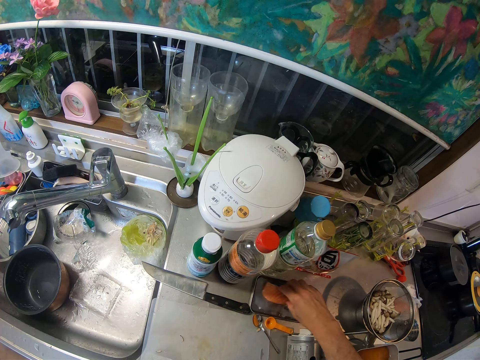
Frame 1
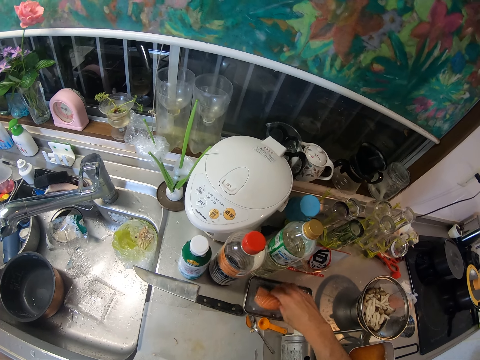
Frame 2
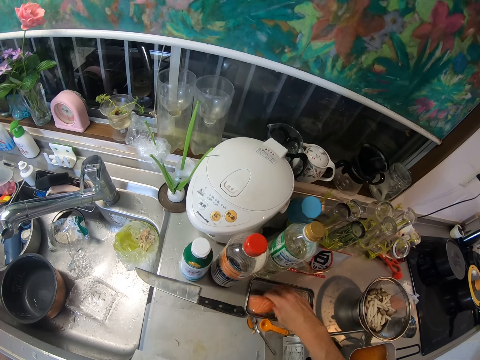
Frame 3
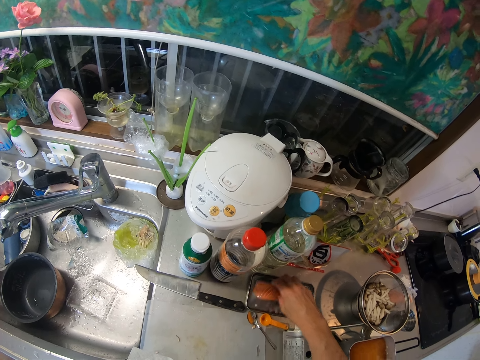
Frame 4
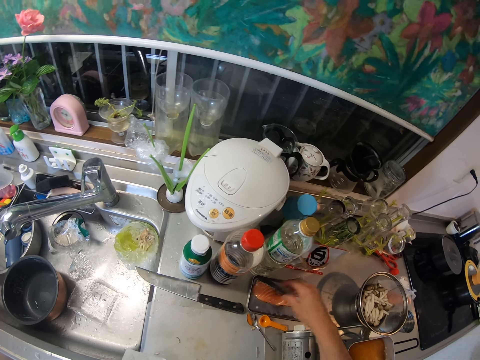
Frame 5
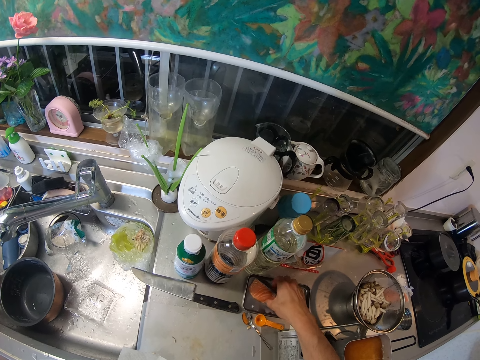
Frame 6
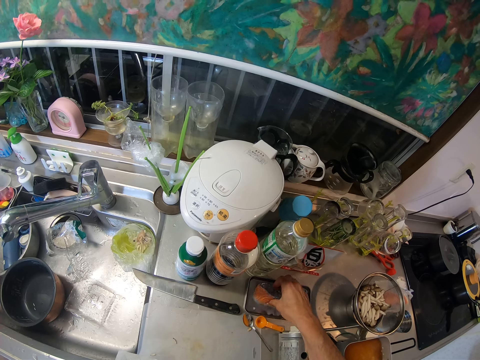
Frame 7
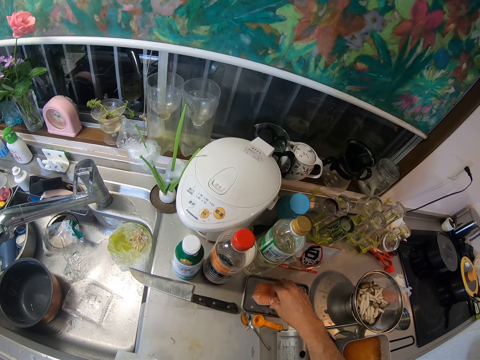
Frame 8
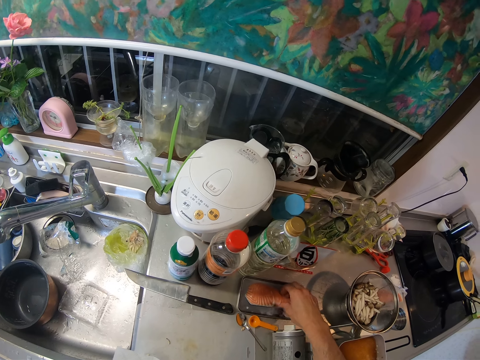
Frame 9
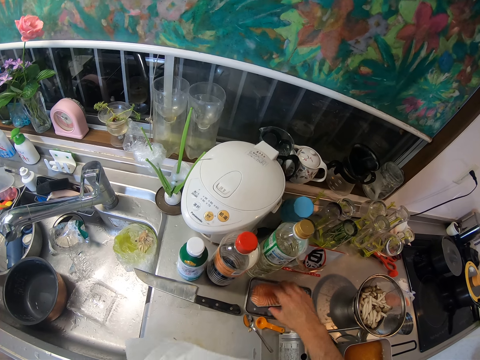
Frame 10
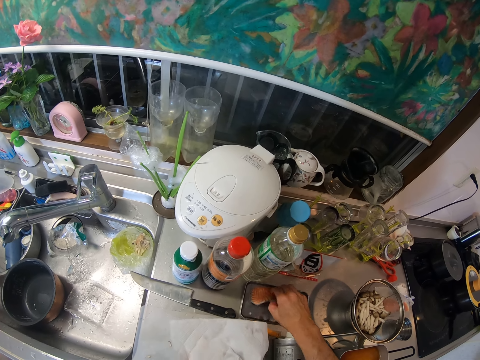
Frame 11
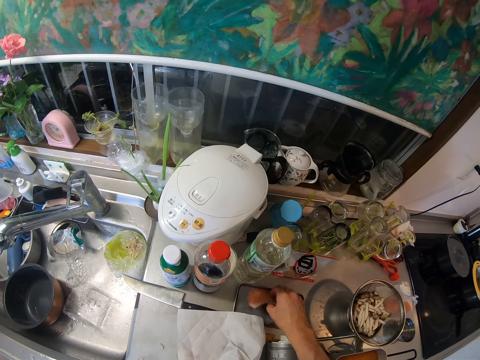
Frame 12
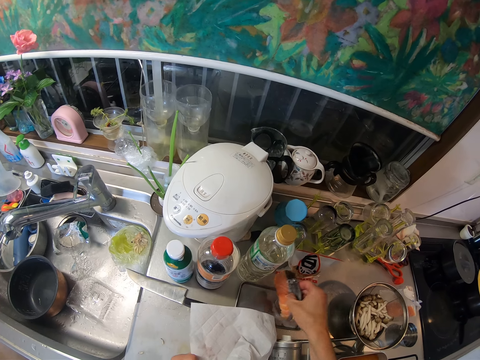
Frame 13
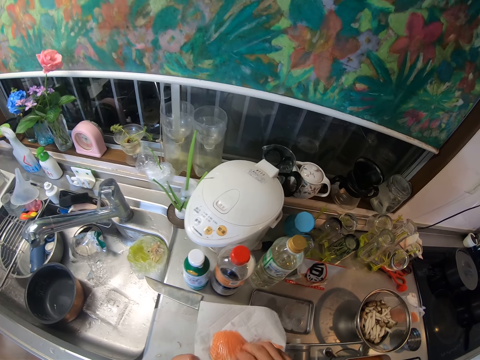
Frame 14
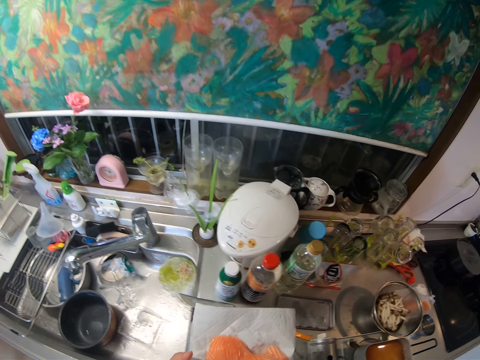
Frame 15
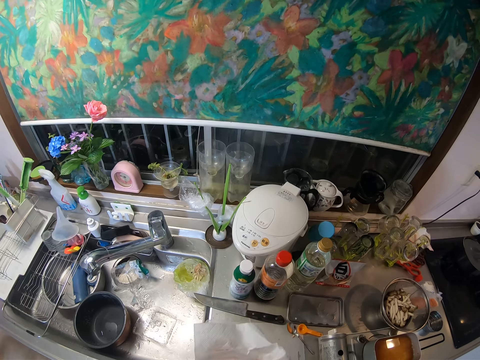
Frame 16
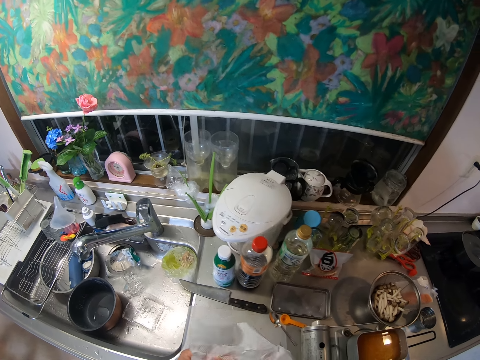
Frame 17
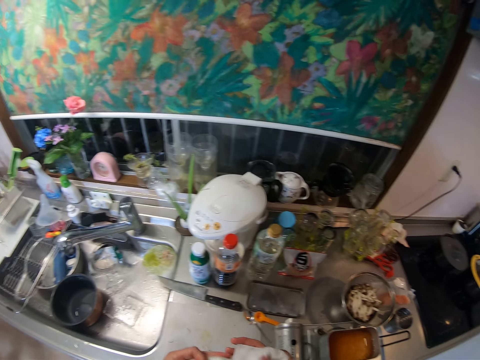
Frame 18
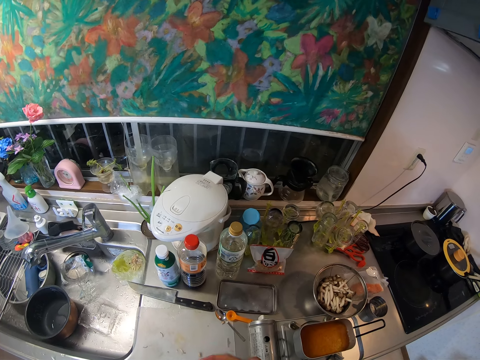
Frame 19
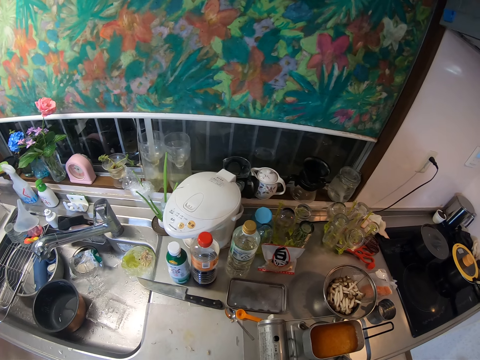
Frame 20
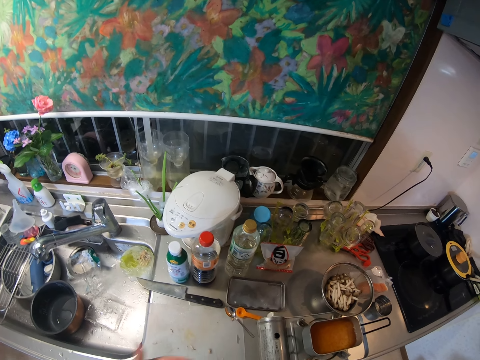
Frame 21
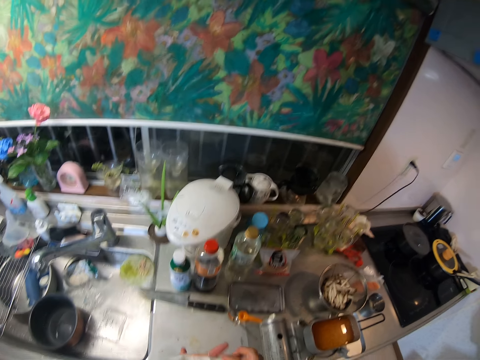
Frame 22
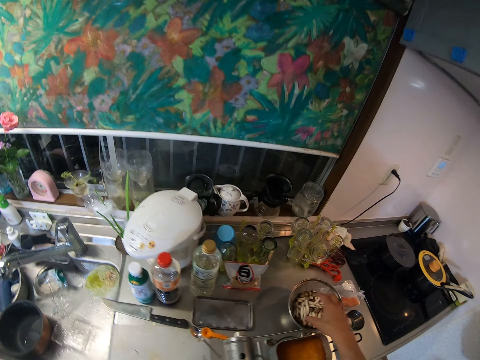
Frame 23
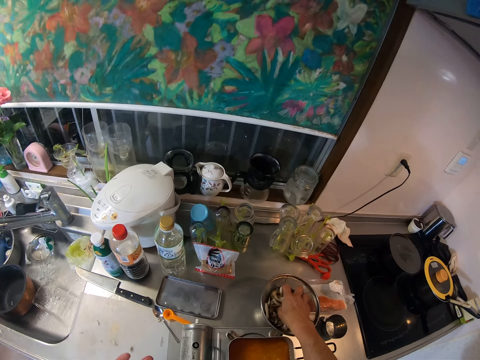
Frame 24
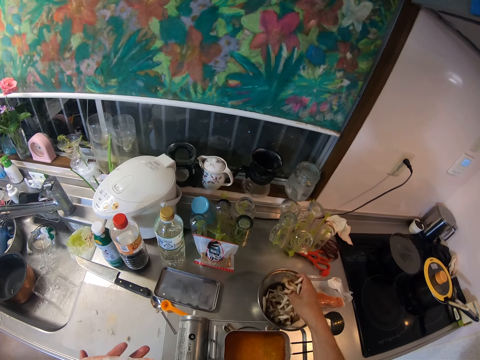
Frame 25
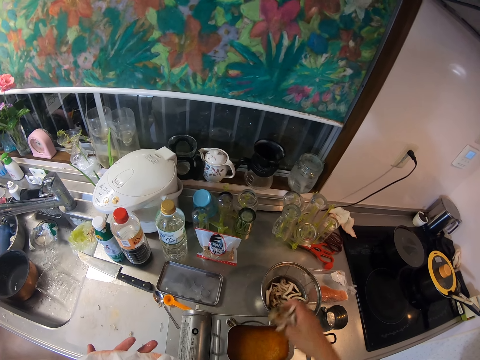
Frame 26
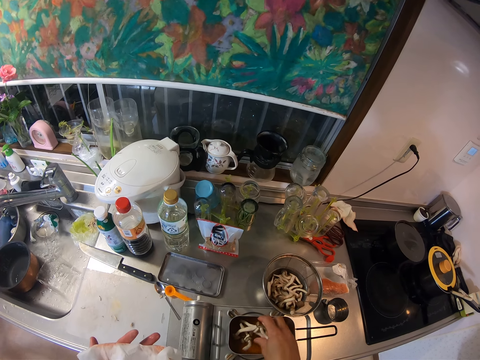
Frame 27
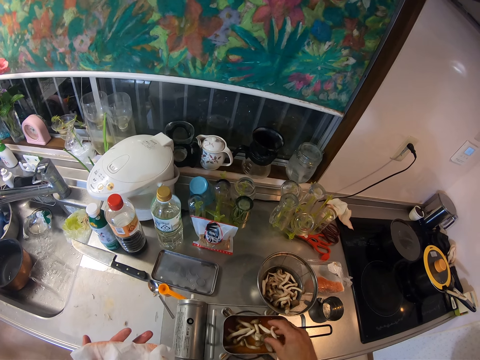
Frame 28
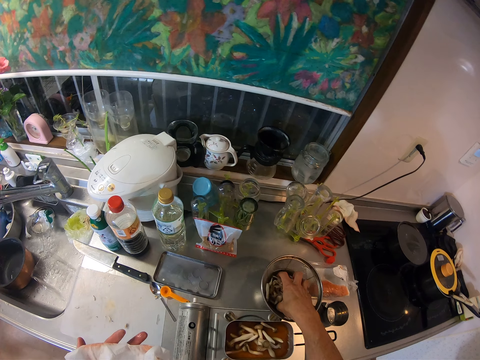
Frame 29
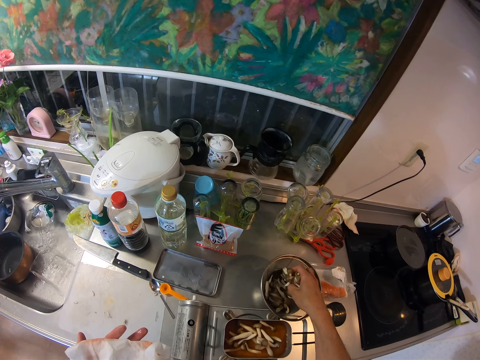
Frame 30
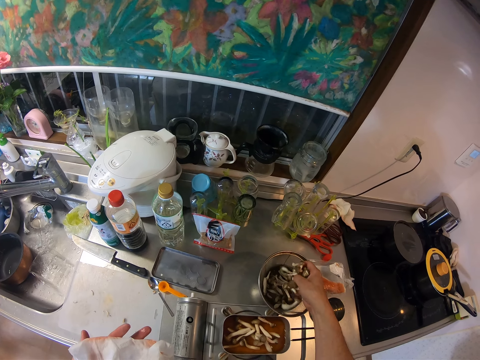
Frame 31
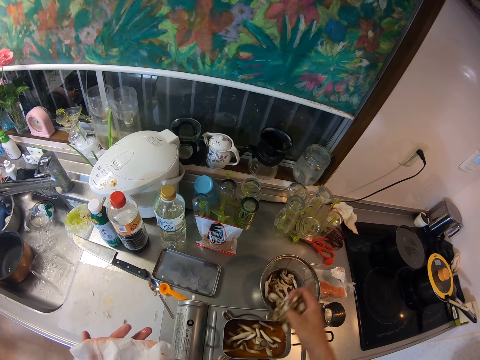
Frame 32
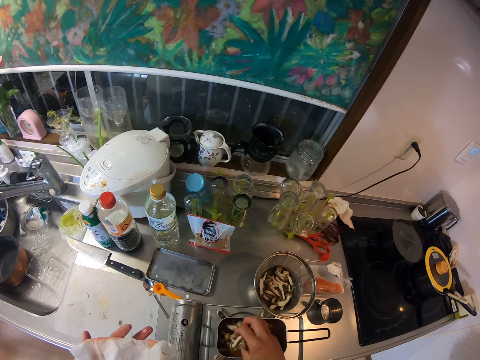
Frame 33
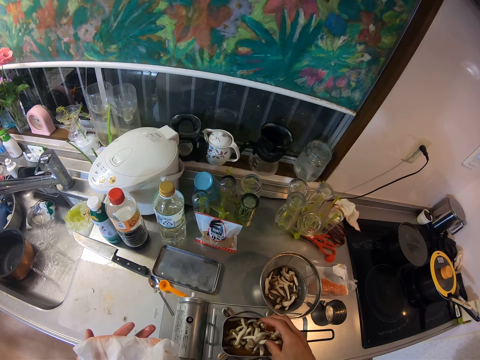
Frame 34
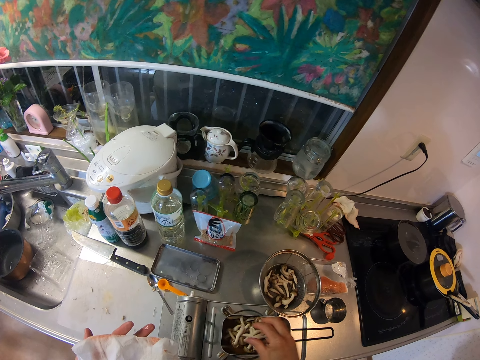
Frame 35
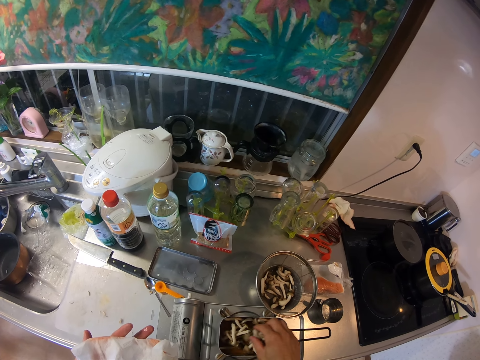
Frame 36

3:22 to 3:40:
The camera wearer turns the meat or fish. They smear the meat on the dish. They turn the meat. They put the fish on the serviette. They wrap the fish with the serviette. They take a handful of mushroom from the sieve. They pour the mushroom into the pan. They take a handful of mushroom from the sieve. They pour the mushroom into the pan.

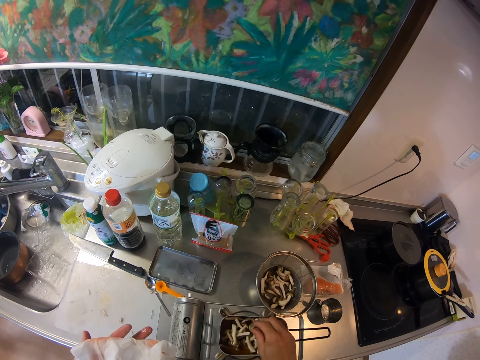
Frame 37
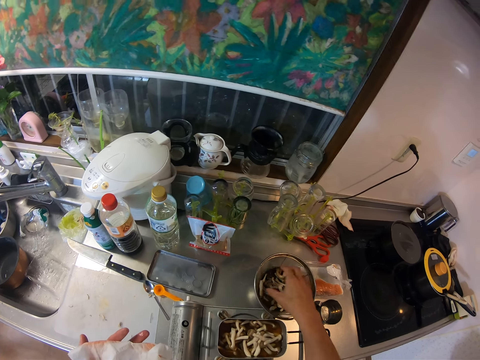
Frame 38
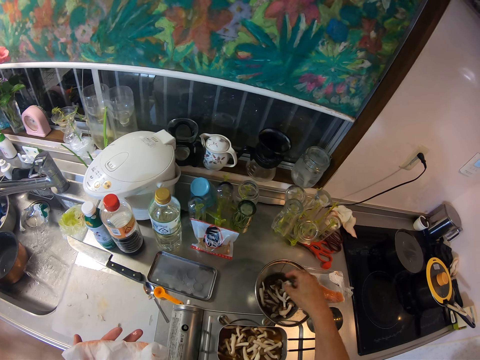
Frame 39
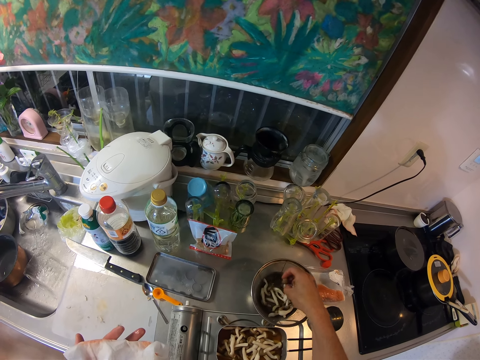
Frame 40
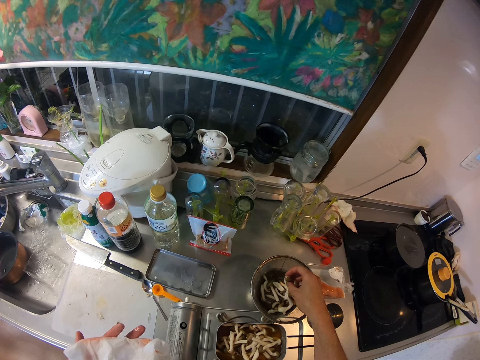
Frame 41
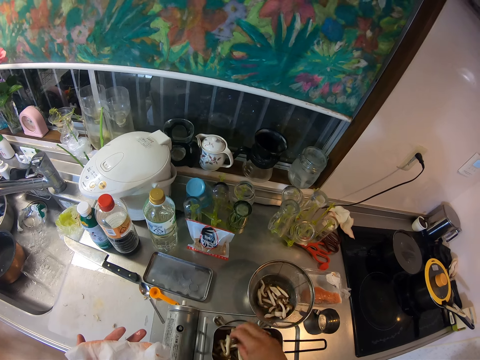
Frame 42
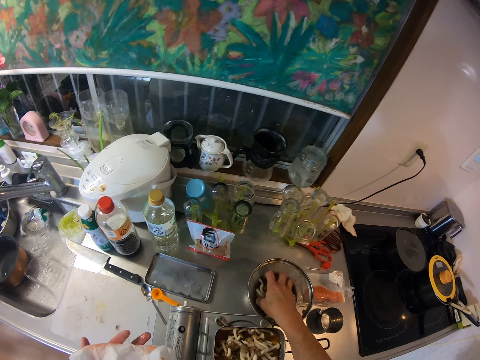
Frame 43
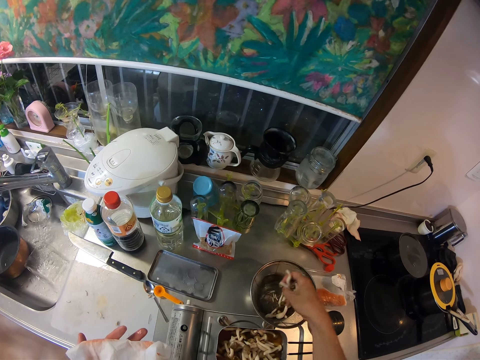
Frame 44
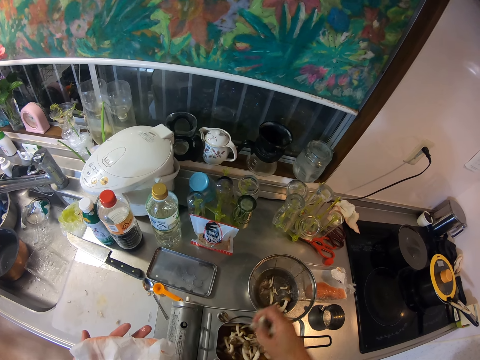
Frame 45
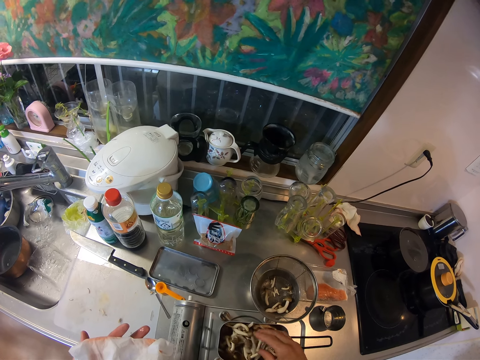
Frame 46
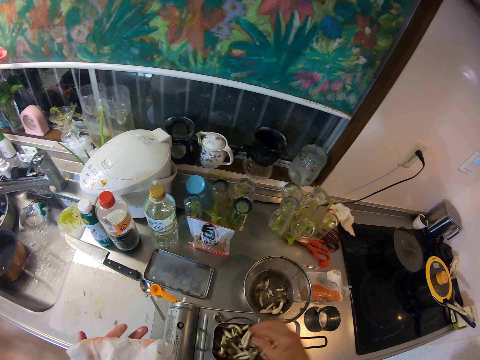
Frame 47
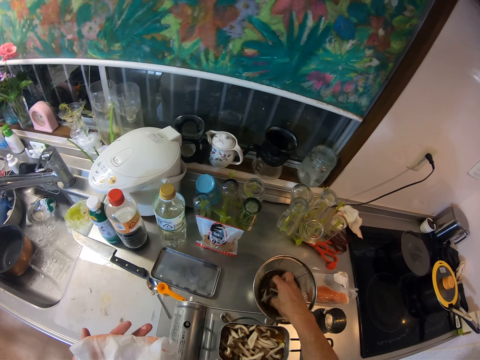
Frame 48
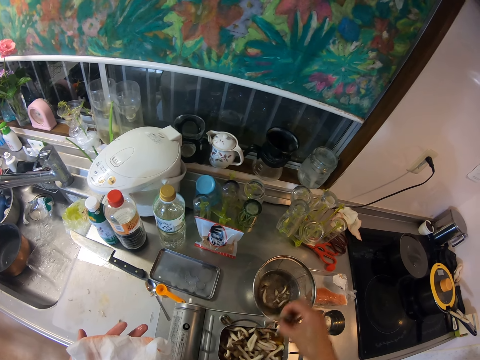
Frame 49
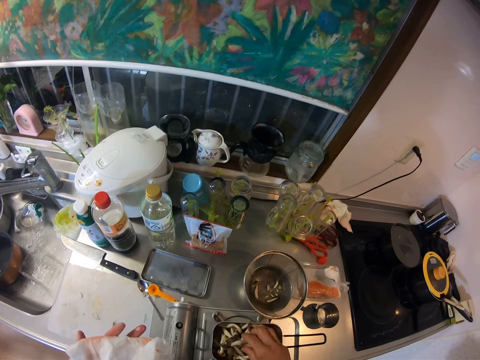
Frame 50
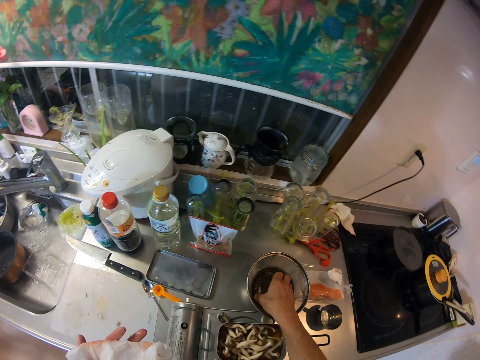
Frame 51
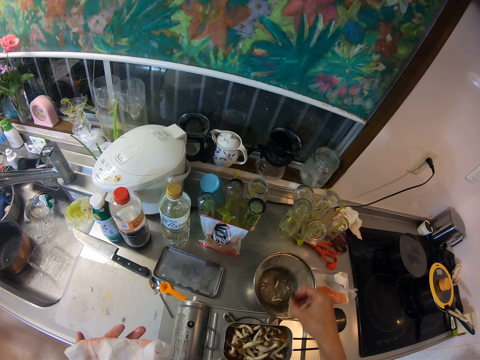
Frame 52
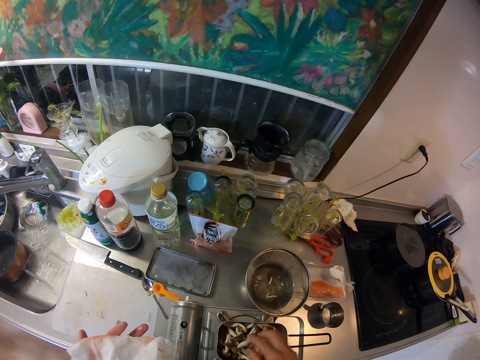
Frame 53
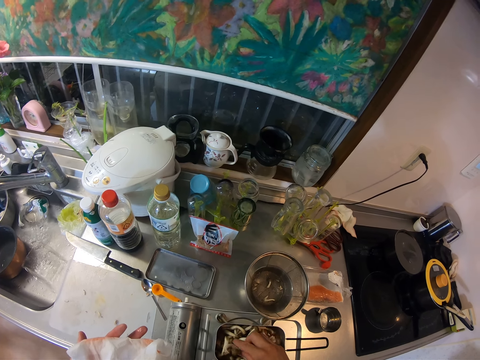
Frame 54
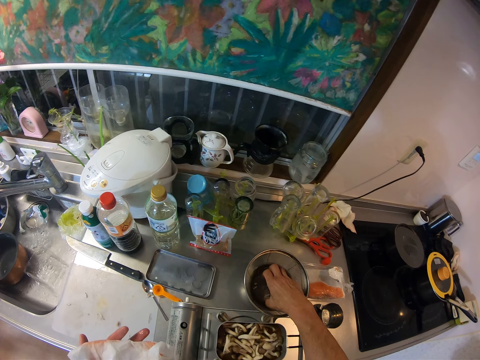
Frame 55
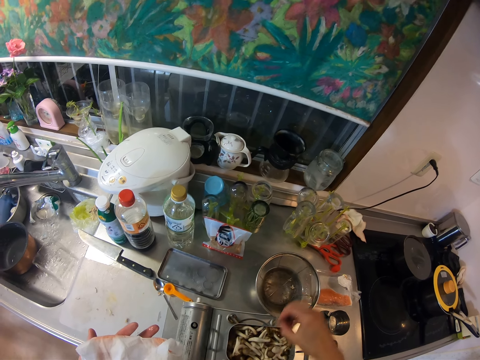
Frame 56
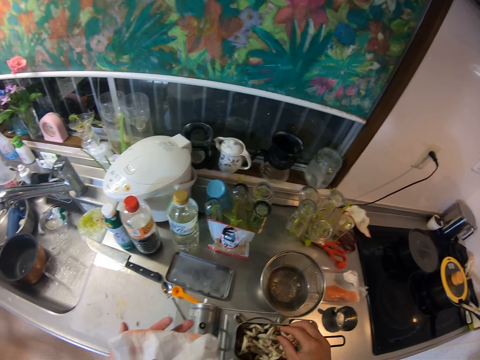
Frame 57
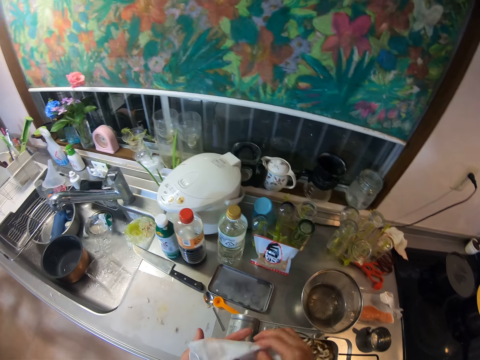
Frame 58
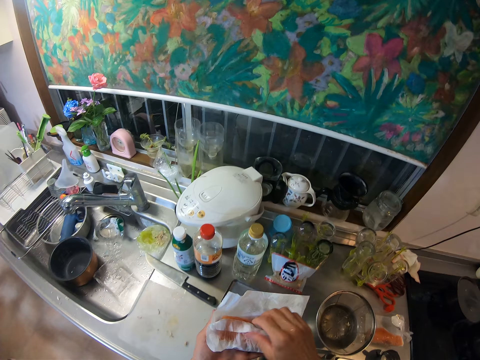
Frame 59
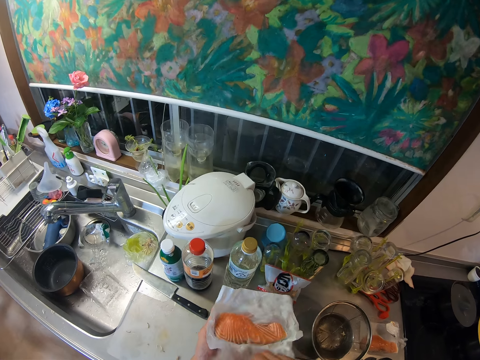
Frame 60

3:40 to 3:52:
The camera wearer takes more mushroom from the sieve. They pour the mushroom into the pan. They take more mushroom from the sieve. They pour the mushroom into the pan. They take more mushroom from the sieve. They pour the mushroom into the pan. They take more mushroom from the sieve. They pour the mushroom into the pan. They take more mushroom from the sieve. They pour the mushroom into the pan. They unwrap the serviette around the fish.
